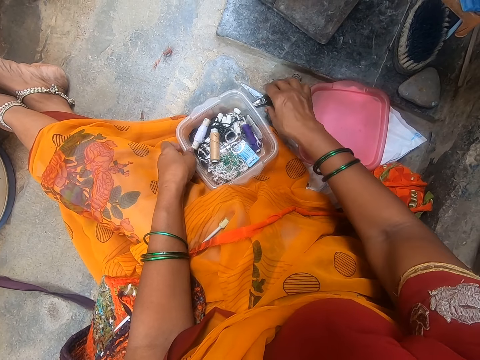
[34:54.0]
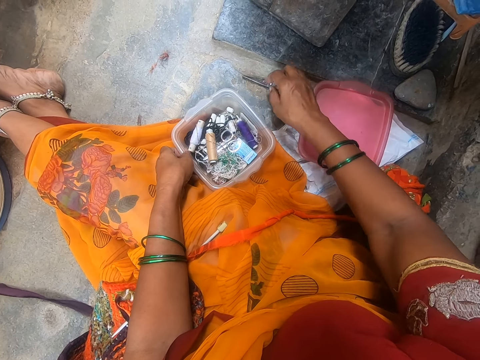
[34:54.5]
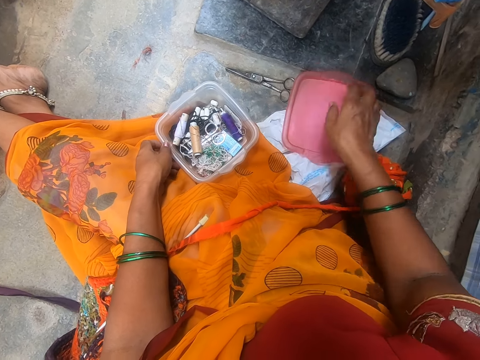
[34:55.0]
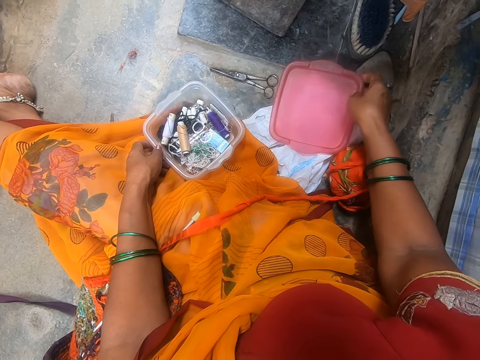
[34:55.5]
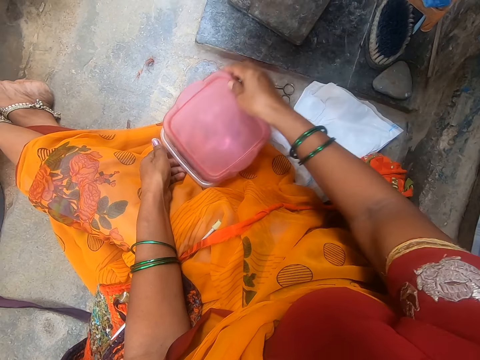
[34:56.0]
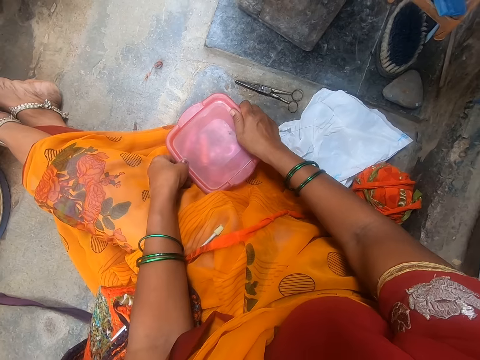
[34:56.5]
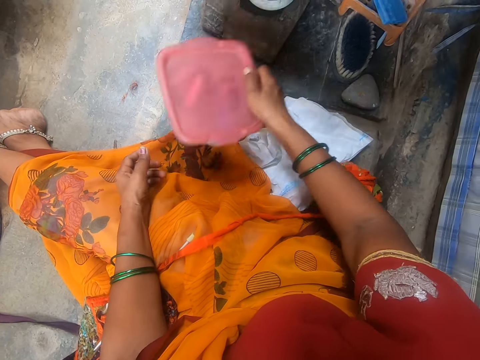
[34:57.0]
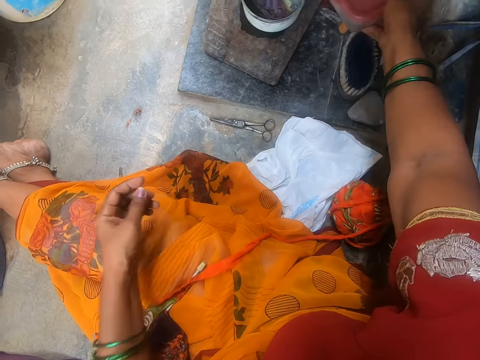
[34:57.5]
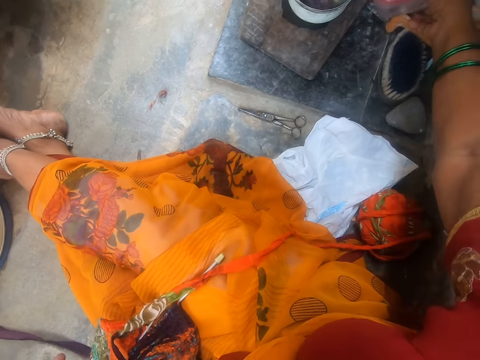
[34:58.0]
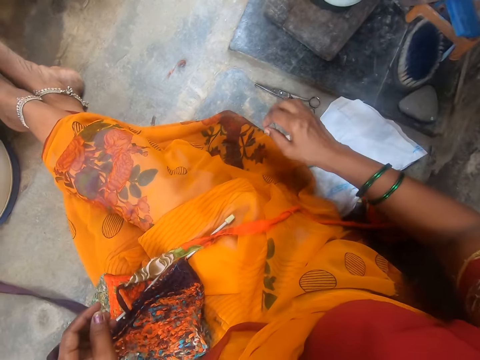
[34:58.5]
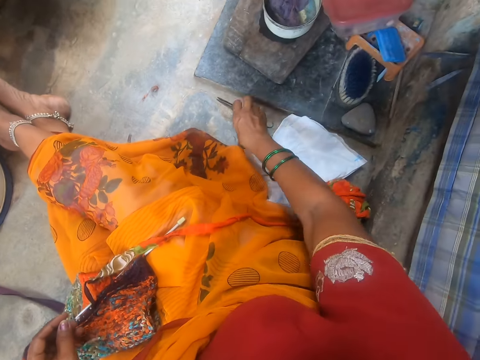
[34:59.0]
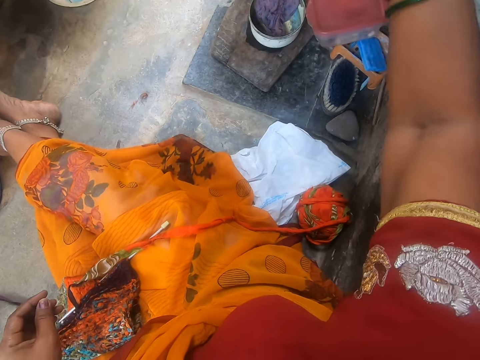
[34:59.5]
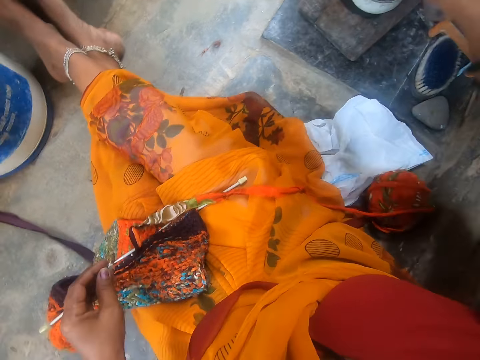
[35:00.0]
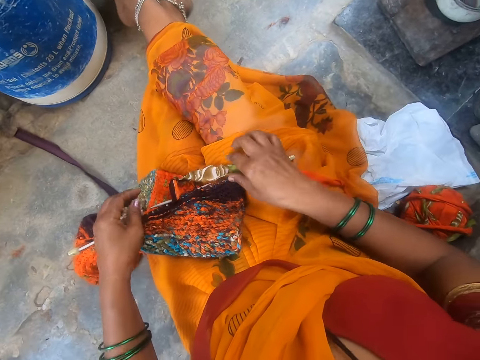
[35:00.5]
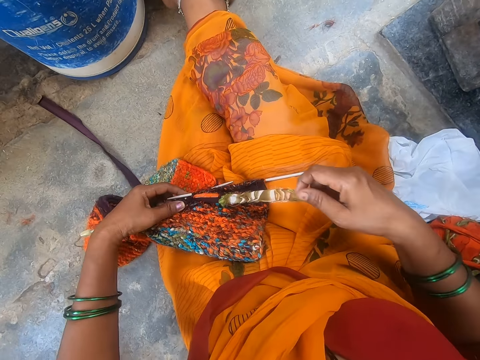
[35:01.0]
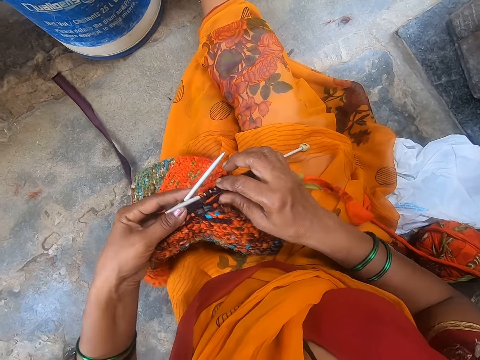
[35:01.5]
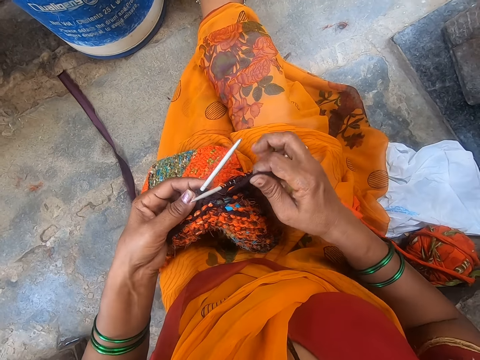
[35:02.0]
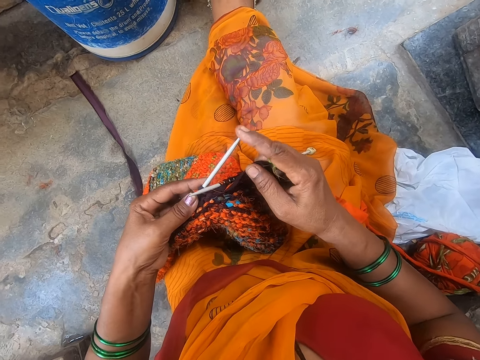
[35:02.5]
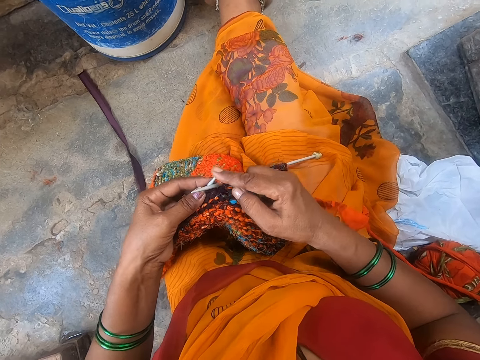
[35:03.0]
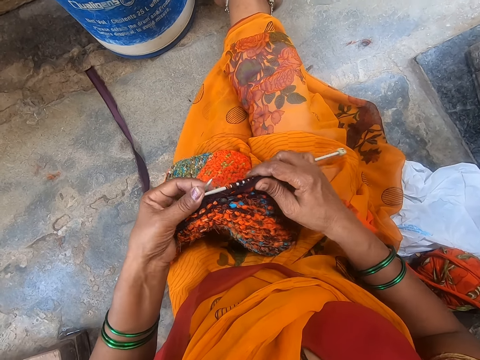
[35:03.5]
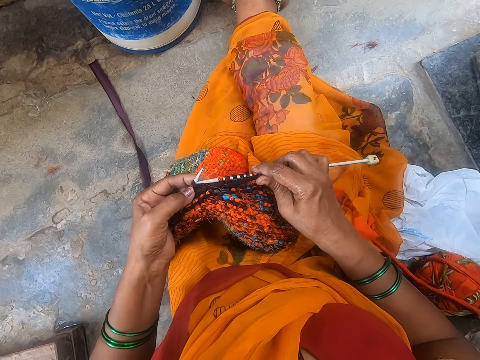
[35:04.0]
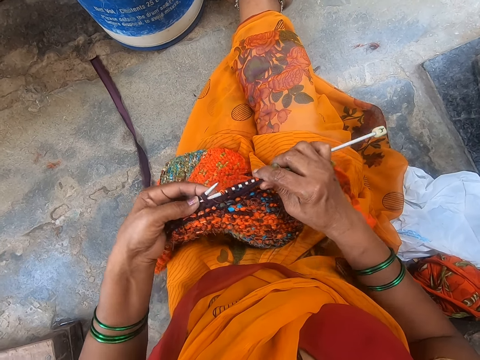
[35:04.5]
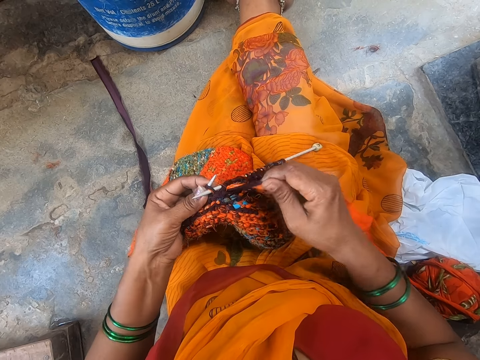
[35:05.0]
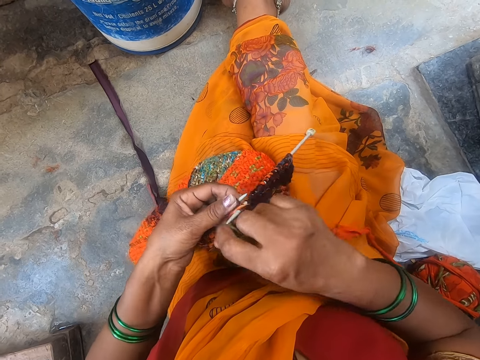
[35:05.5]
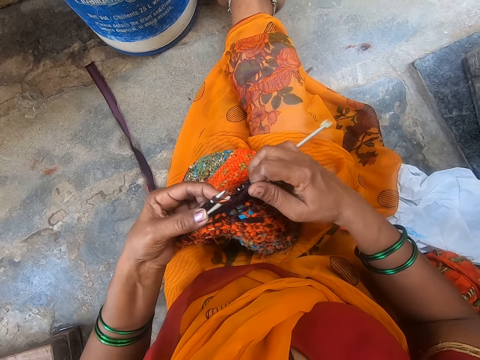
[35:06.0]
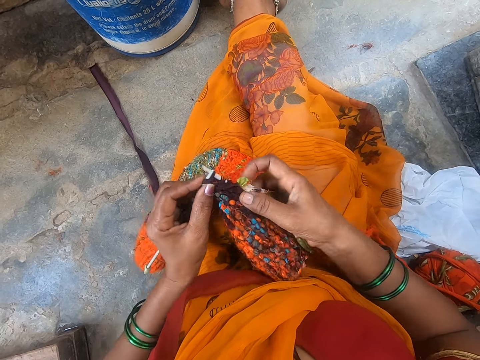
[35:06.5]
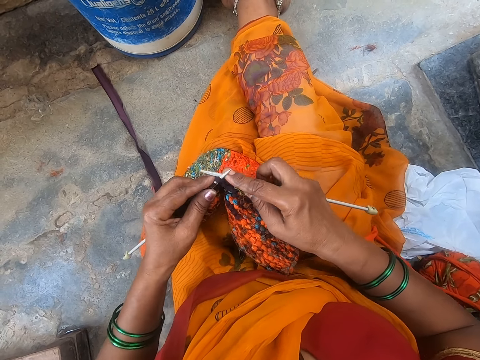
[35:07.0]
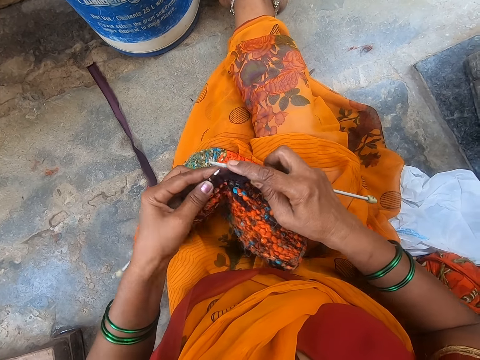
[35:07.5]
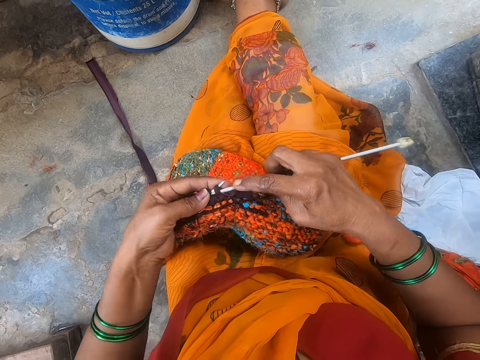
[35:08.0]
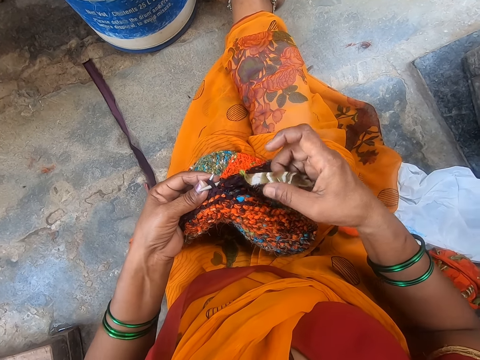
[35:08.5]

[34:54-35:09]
The camera wearer pushes a pair of scissors. They close the container or tin. They put the container on something. They take the pair of scissors. They put the scissors on something. They adjust the yarn. They make a cloth or fabric with needle and thread.

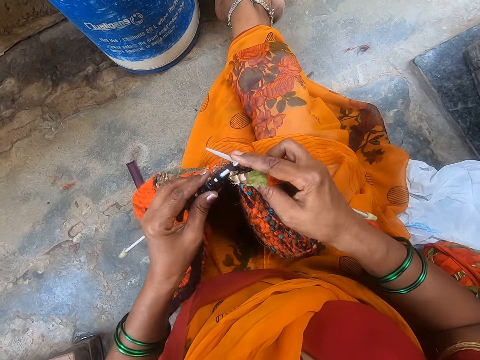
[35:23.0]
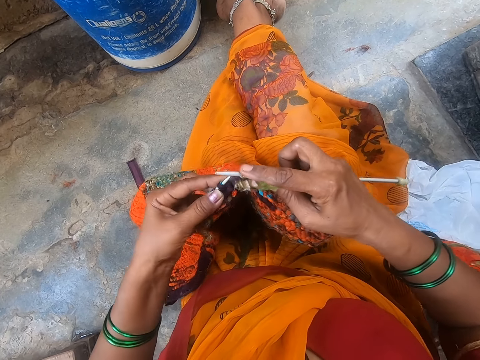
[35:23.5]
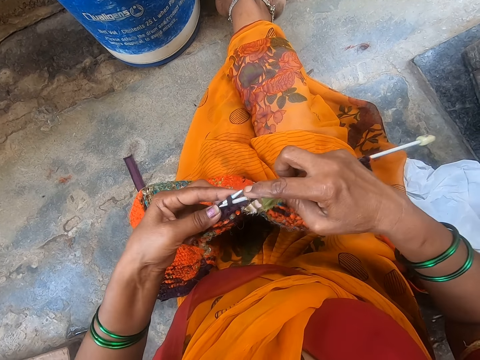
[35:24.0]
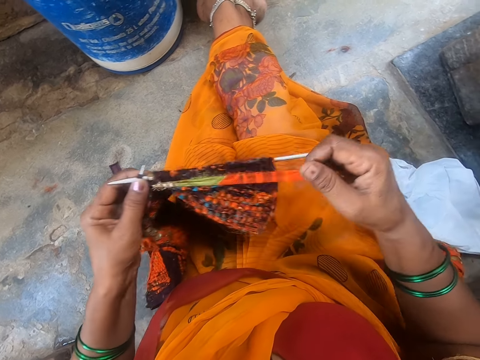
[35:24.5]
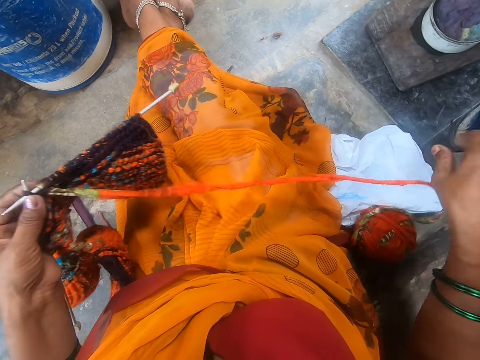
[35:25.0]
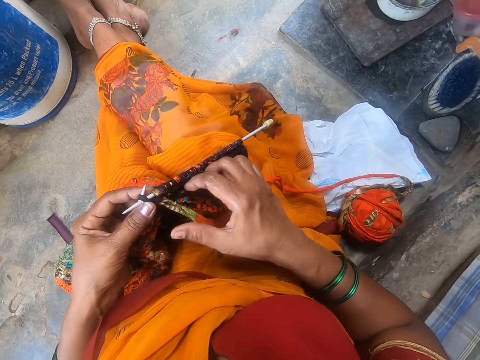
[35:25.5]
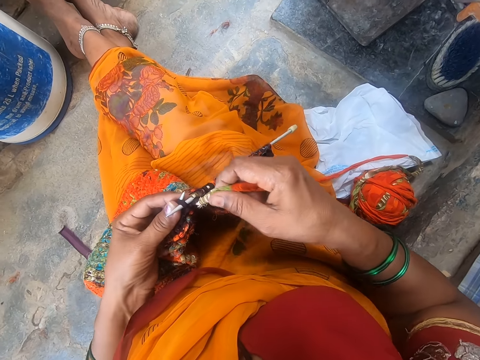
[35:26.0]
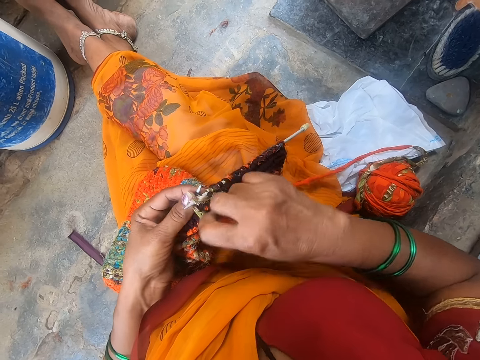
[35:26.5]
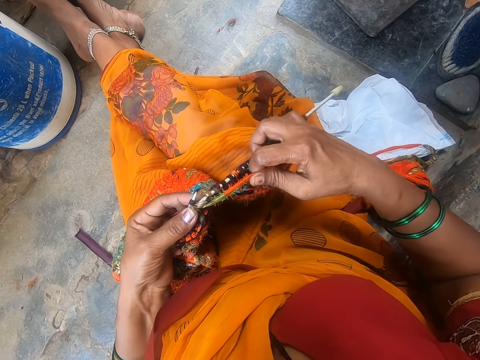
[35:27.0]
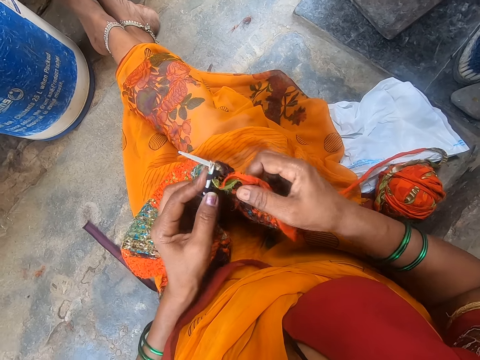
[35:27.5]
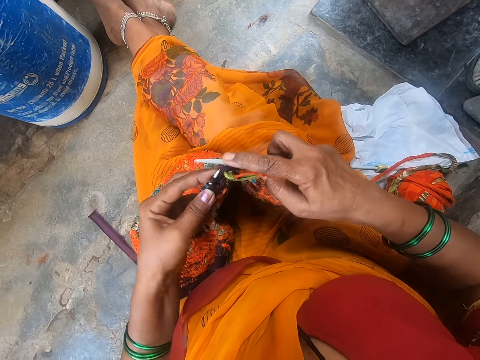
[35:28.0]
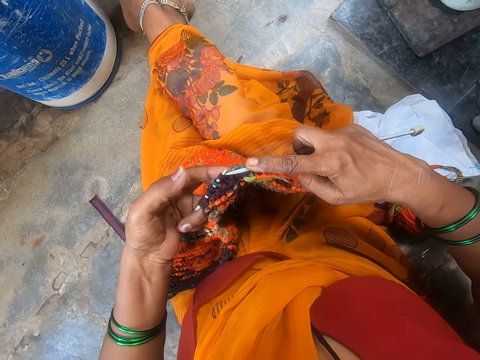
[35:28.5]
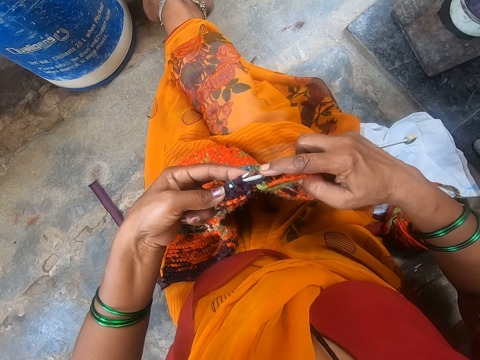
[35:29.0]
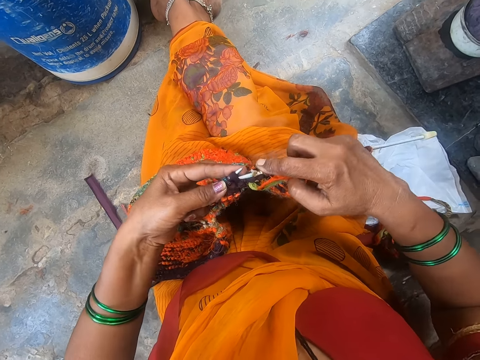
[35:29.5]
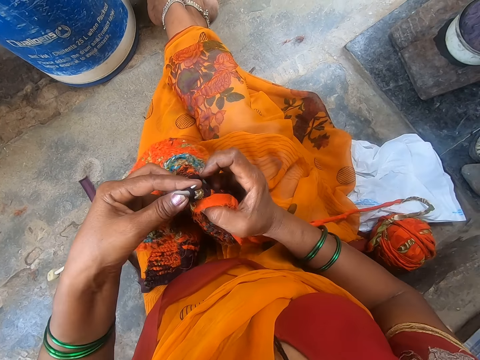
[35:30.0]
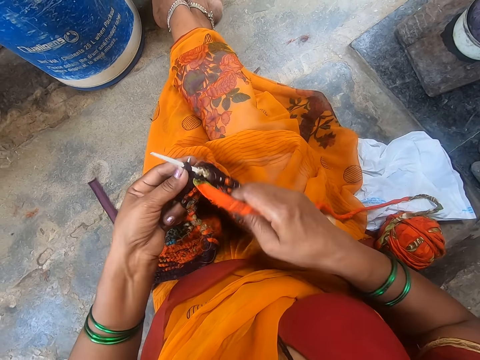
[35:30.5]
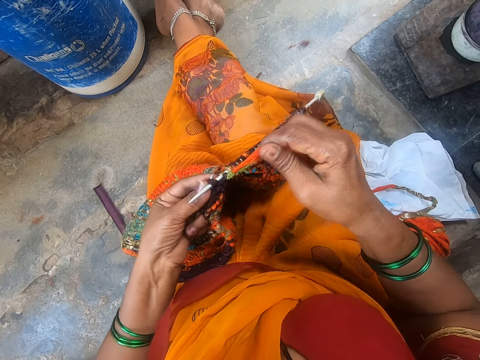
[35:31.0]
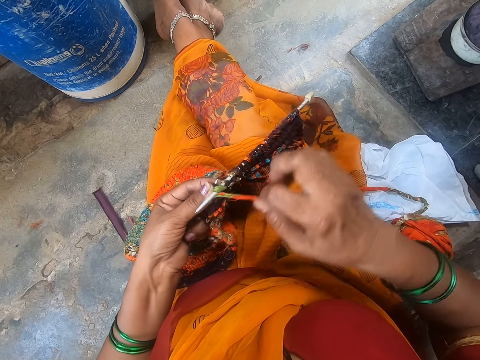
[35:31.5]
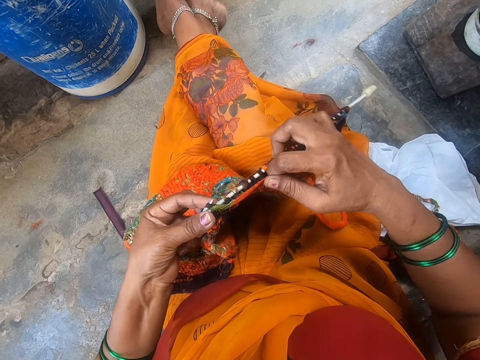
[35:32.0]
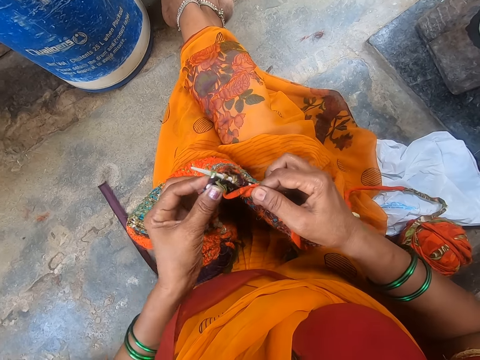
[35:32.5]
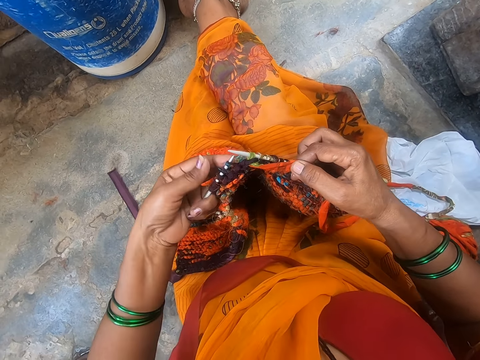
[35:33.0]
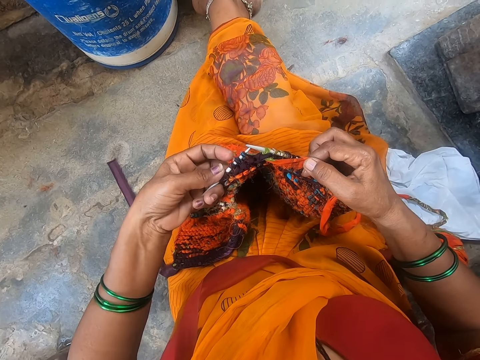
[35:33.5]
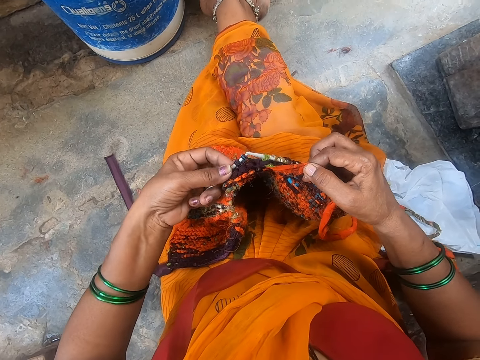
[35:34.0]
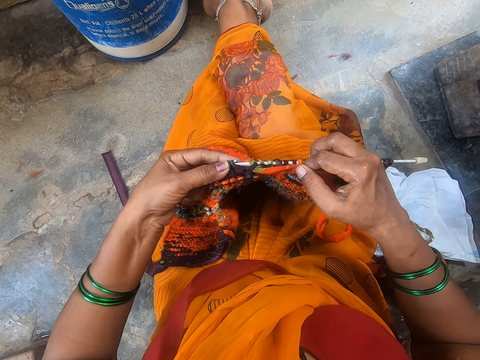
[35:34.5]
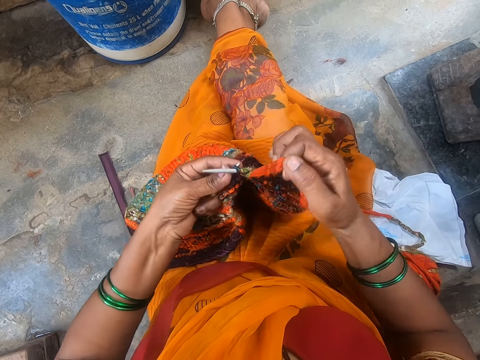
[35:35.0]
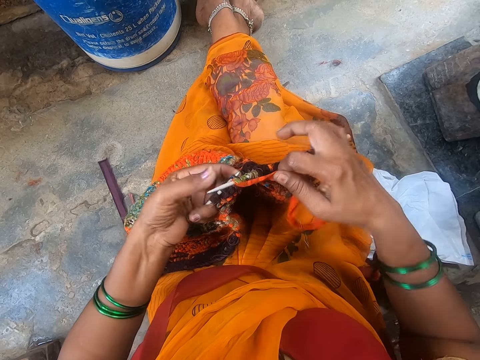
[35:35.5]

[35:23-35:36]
The camera wearer adjusts the yarn. They sew the fabric.
